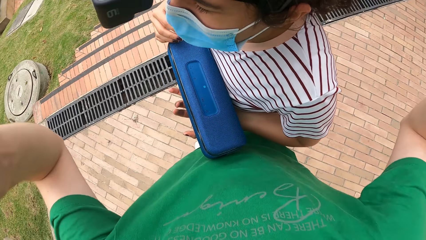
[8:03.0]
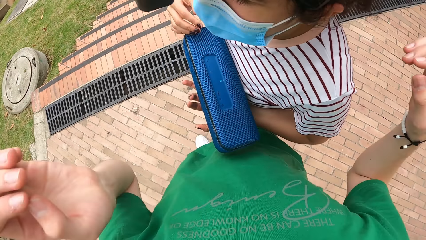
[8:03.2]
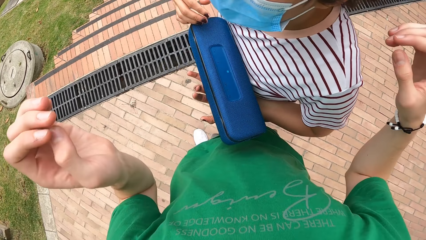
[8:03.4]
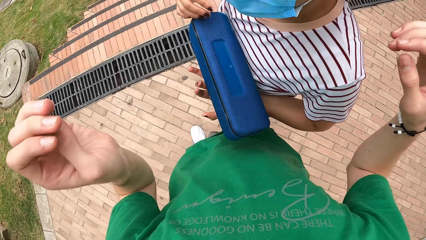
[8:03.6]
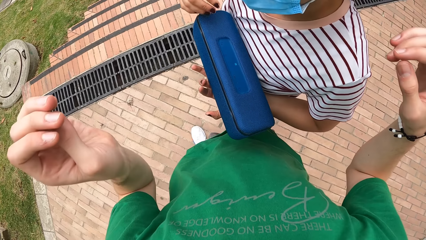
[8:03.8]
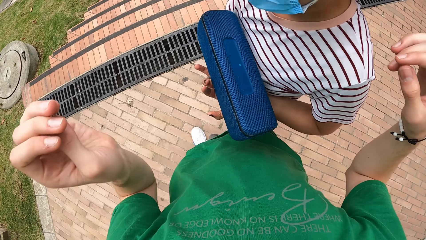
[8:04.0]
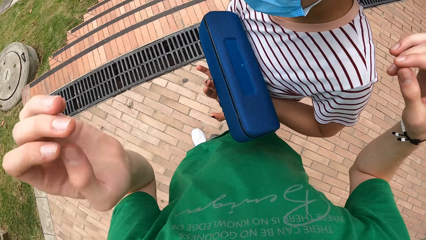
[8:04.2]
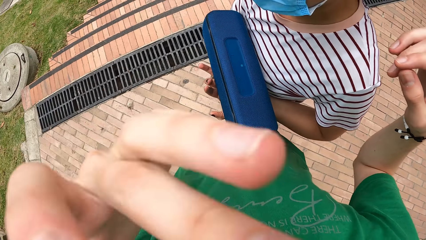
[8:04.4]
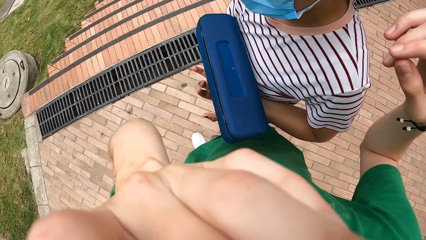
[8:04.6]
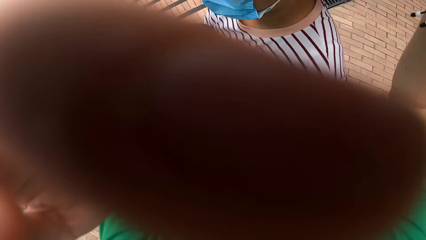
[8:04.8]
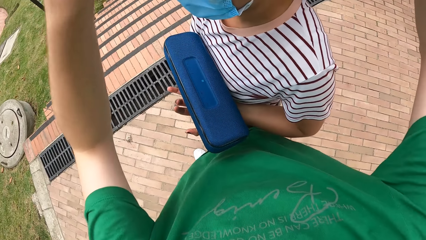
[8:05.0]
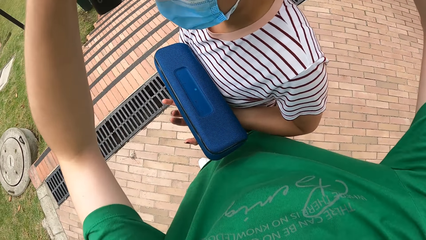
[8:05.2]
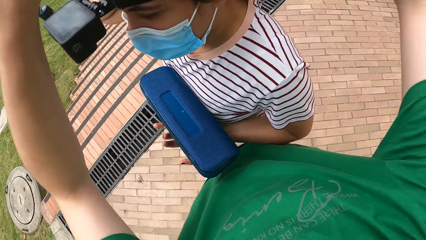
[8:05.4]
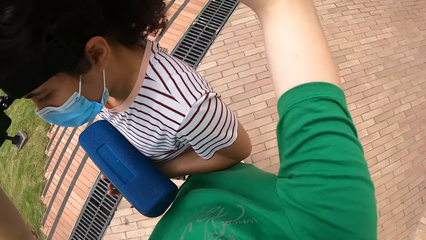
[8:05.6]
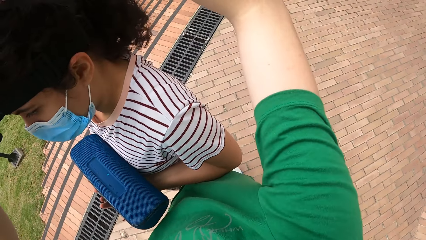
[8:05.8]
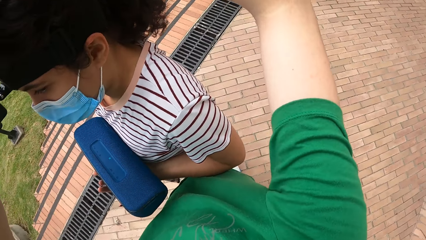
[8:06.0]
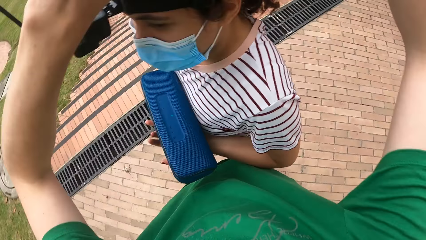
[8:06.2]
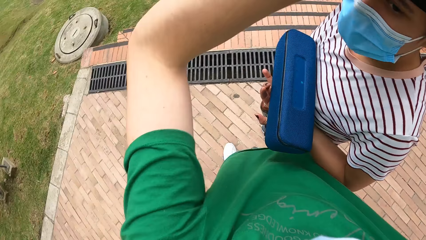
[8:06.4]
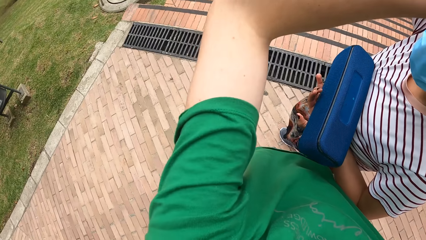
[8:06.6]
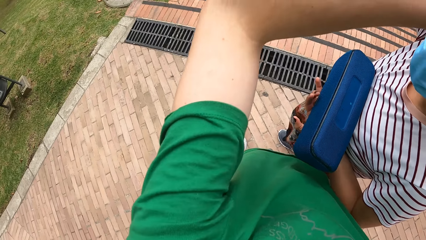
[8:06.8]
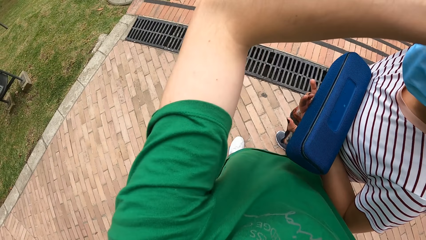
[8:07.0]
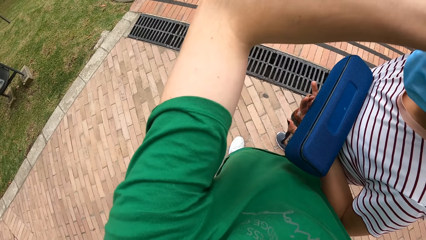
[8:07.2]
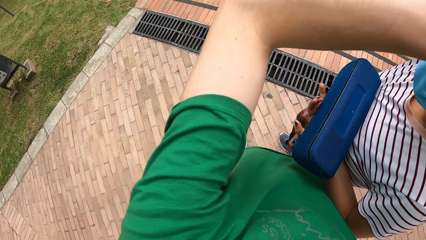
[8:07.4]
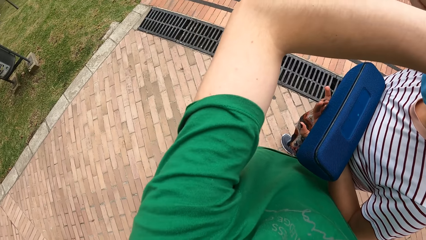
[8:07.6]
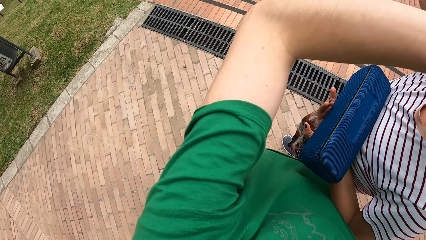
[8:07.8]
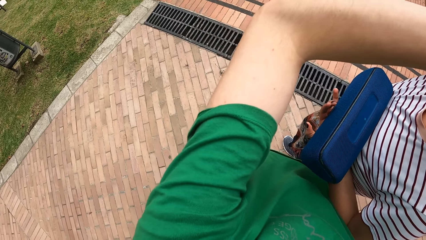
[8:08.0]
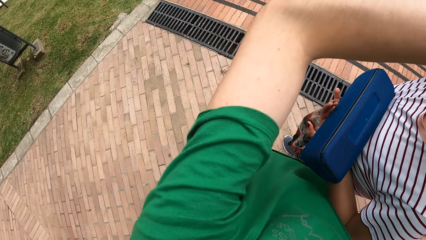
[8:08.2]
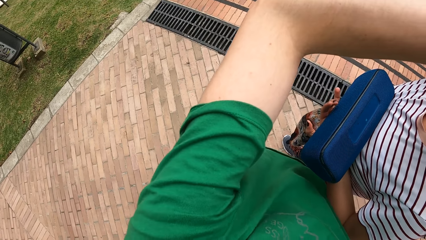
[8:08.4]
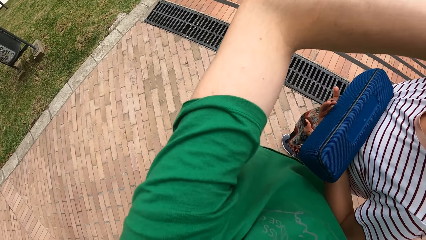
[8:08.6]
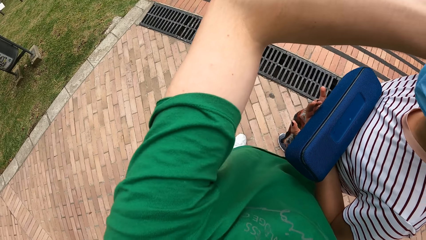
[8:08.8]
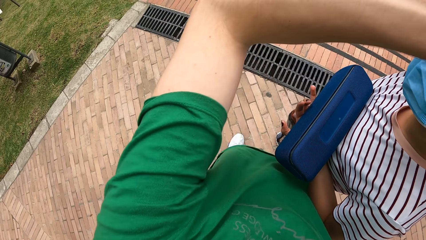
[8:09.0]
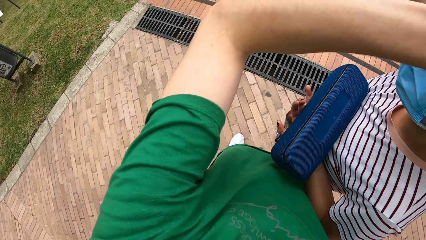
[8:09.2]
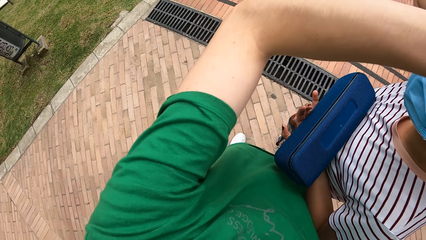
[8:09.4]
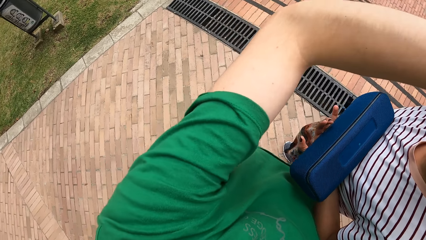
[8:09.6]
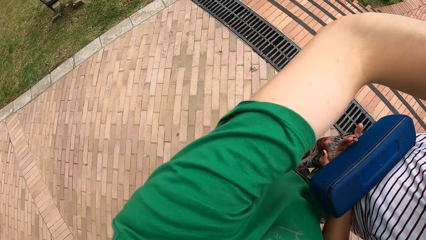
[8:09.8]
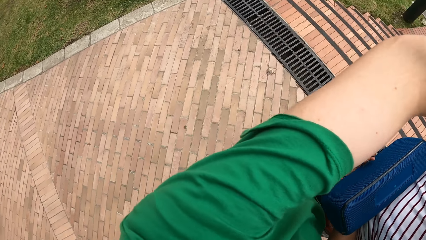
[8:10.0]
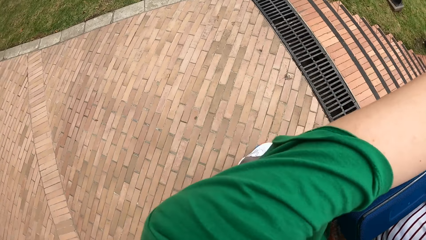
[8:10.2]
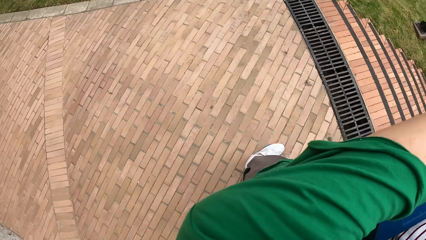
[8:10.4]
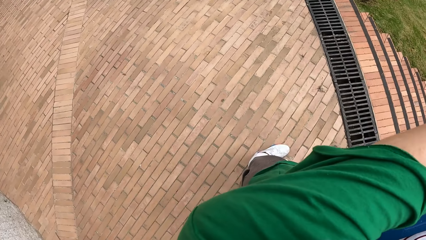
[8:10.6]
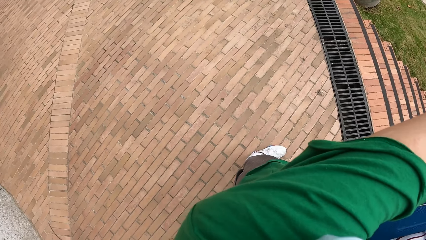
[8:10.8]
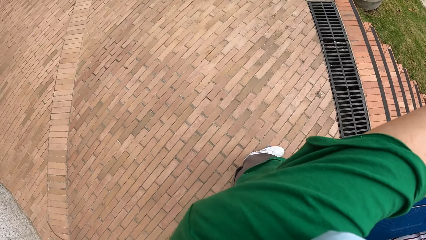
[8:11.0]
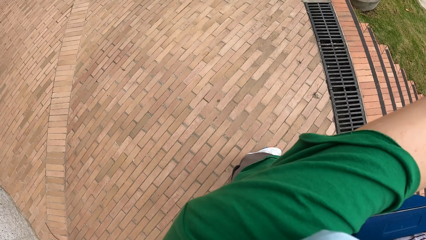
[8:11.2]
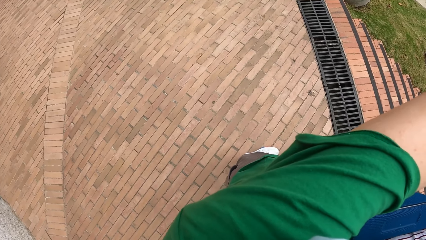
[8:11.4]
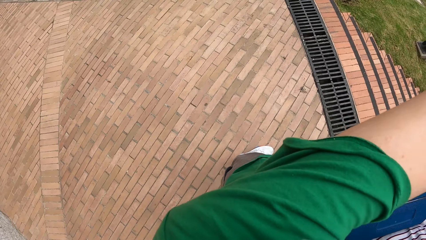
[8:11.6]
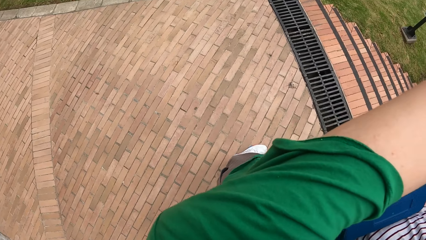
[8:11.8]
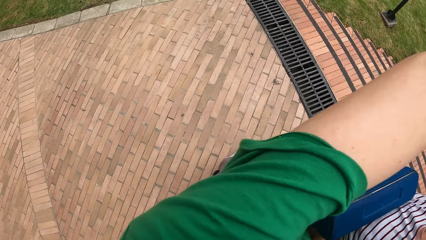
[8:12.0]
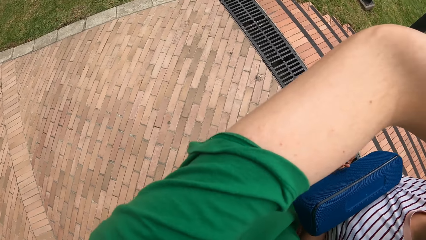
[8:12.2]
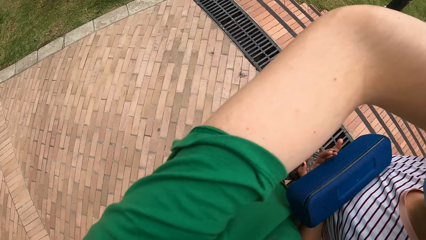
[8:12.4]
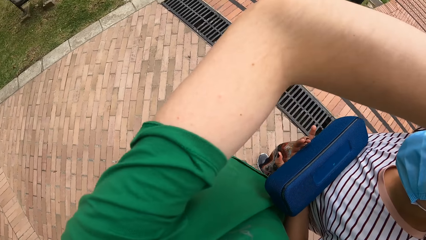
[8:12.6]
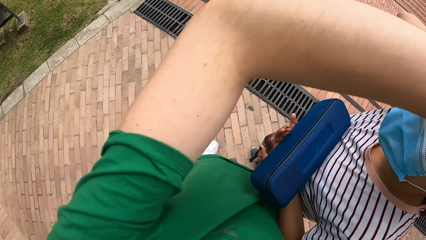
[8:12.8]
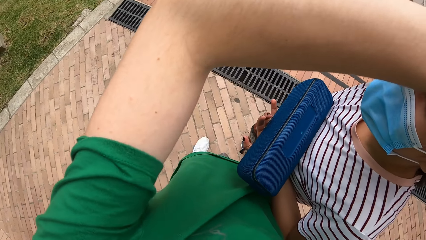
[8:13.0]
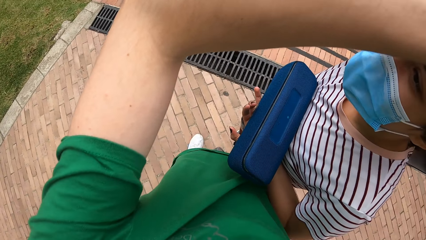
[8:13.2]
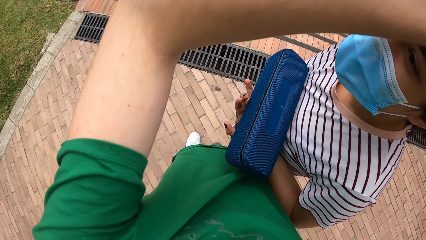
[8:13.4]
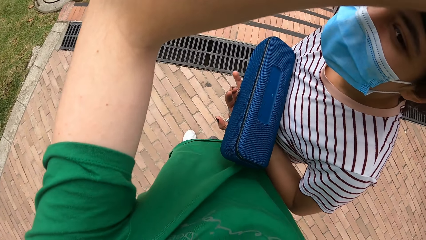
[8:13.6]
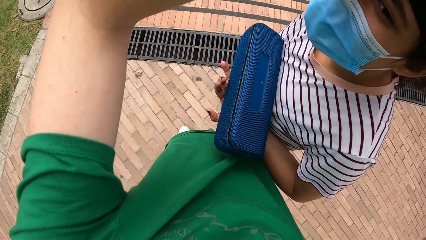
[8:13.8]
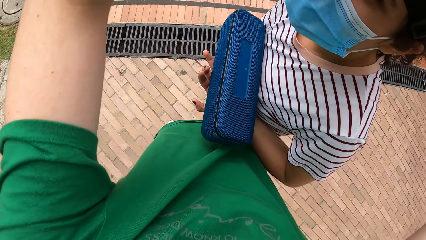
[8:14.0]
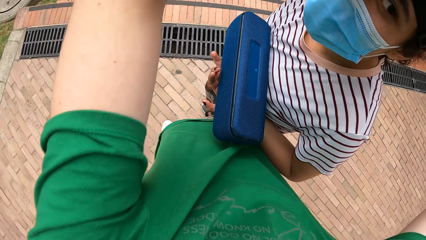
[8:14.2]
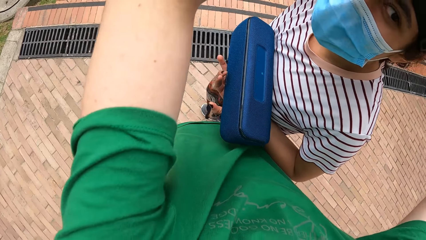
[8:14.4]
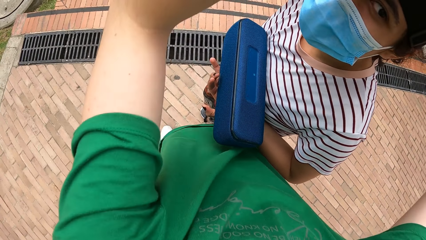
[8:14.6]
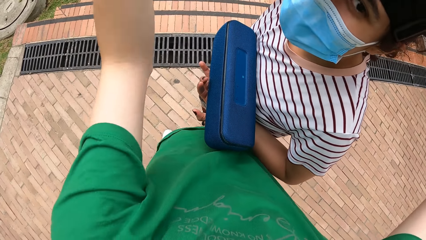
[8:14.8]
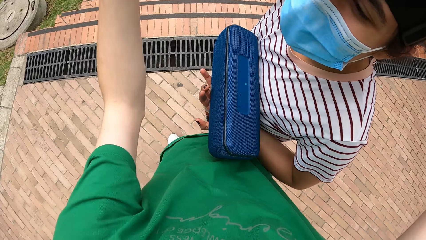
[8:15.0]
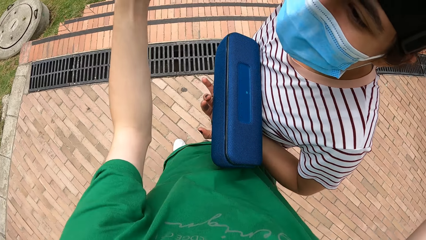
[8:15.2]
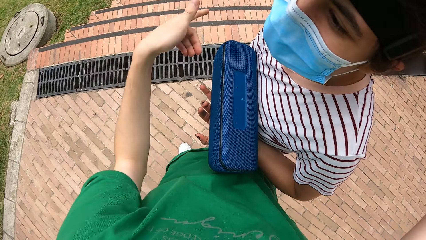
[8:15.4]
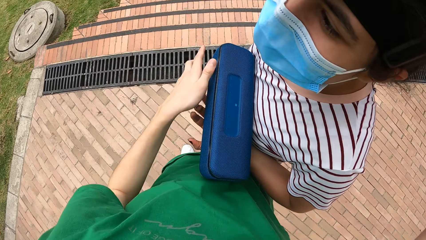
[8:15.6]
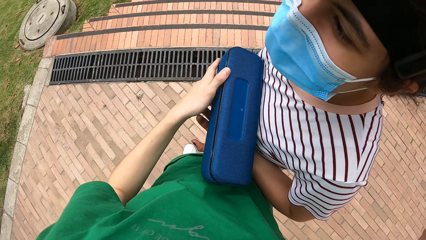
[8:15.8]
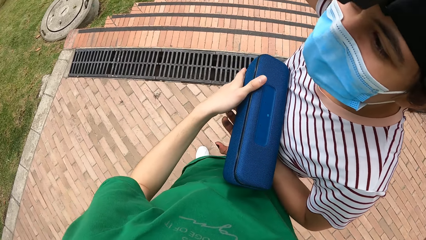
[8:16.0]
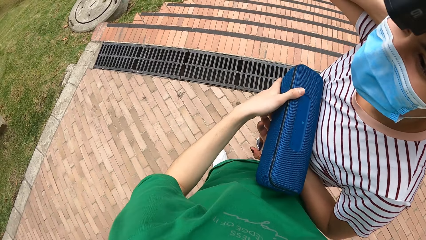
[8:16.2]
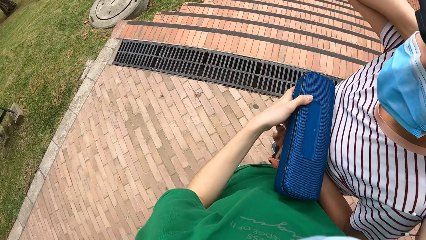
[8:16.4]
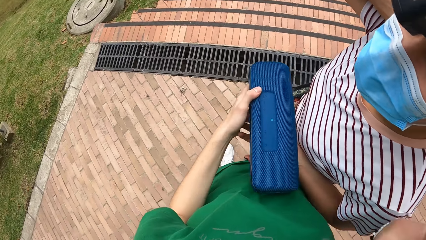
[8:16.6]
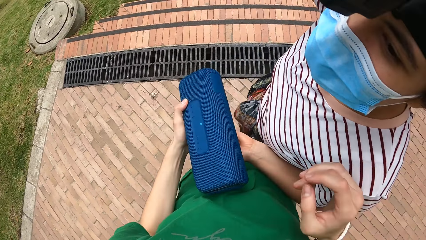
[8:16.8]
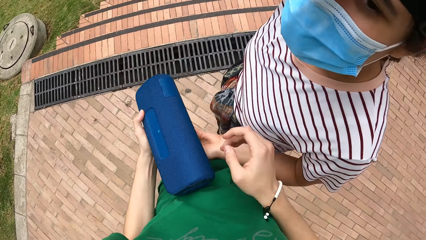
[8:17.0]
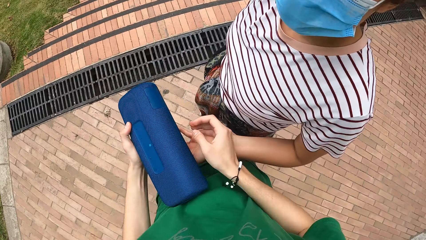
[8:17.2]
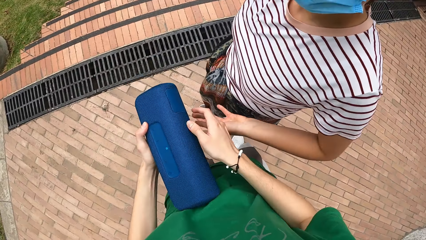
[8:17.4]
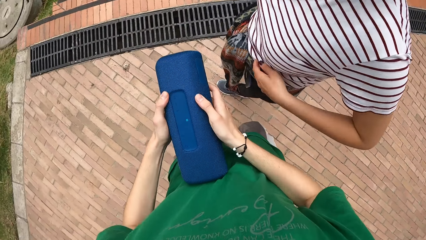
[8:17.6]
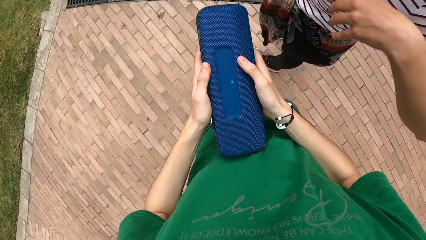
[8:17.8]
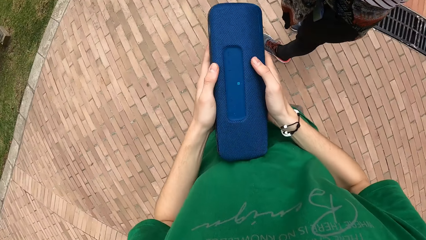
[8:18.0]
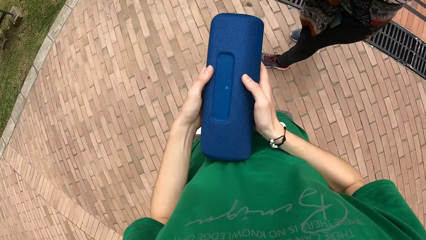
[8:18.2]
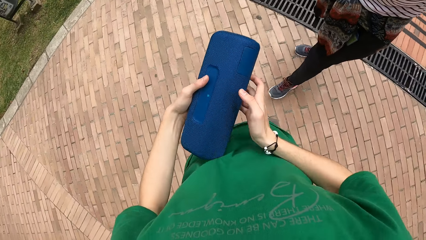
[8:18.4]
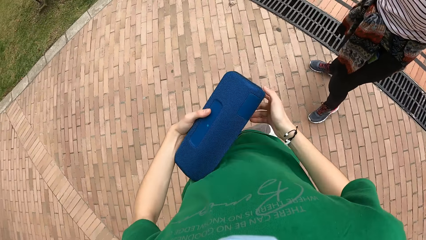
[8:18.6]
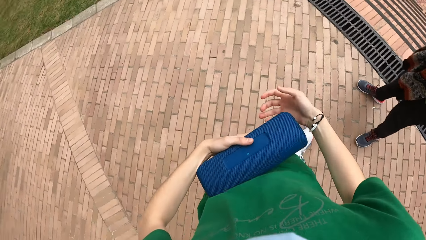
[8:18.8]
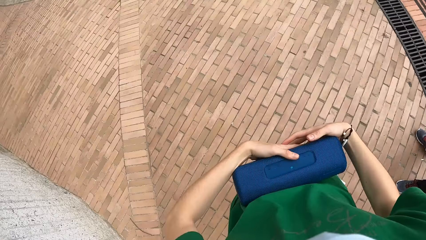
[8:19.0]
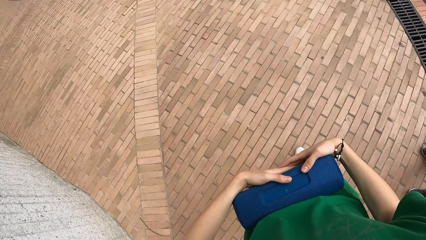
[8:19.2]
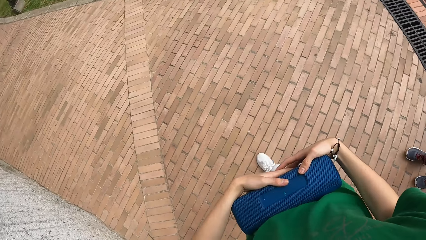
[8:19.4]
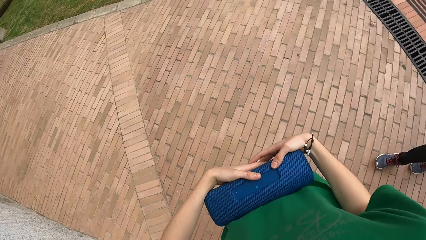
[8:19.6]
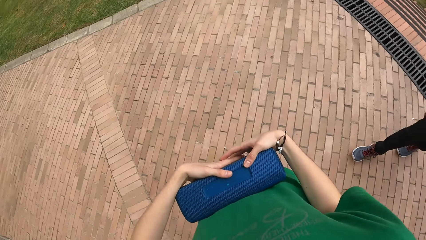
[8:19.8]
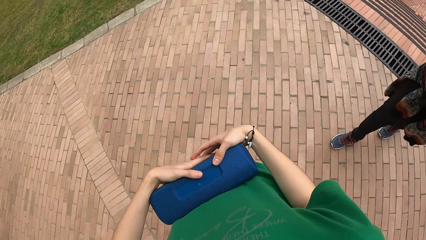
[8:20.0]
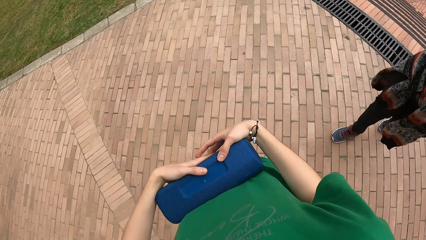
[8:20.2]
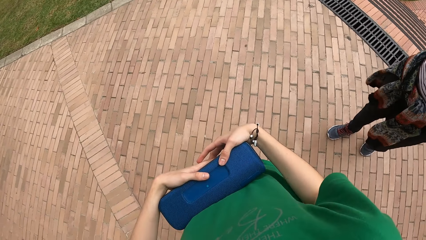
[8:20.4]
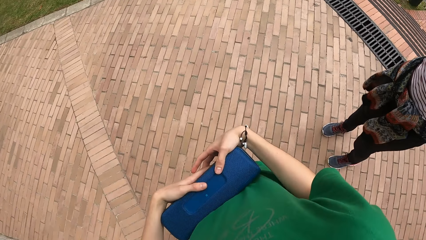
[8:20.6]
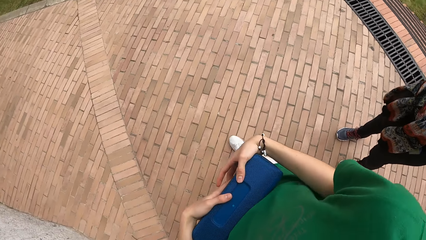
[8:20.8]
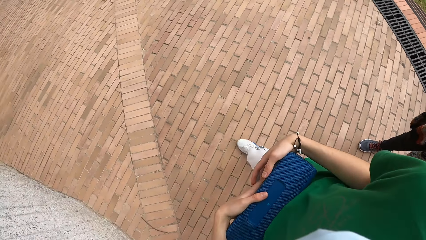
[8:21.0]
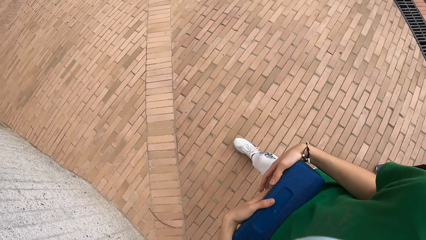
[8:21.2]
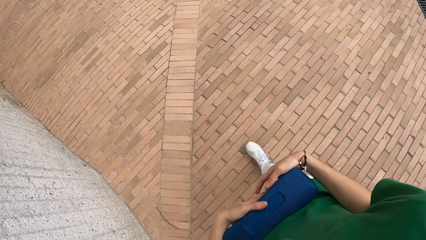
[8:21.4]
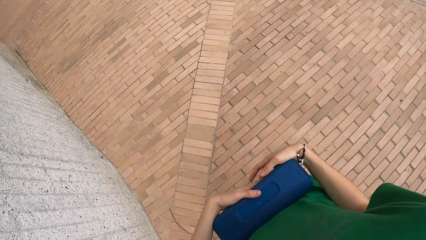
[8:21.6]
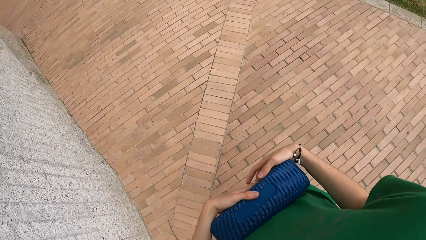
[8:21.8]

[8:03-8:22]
She touches her face with her left hand. She adjusts a woman's camera. She collects the speaker from the woman with her left hand. She holds the speaker with both hands. She walks around.
